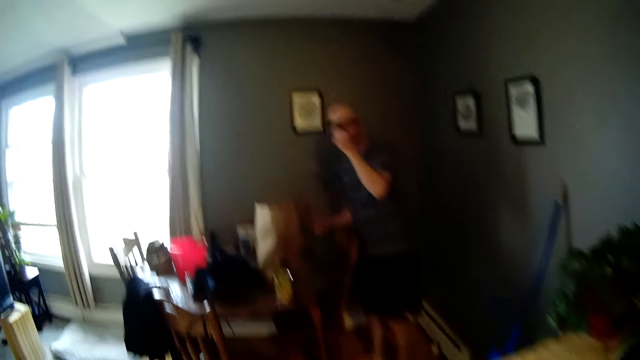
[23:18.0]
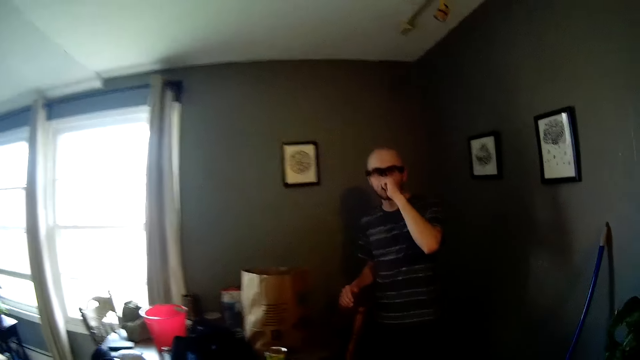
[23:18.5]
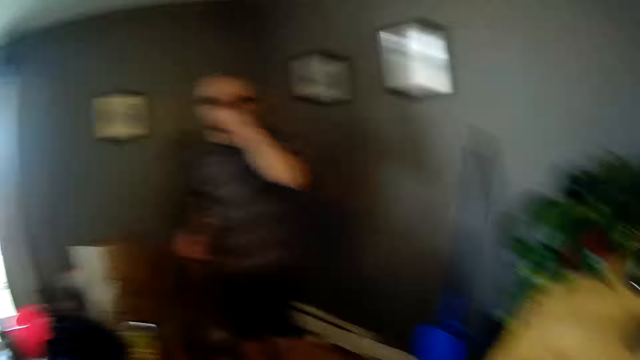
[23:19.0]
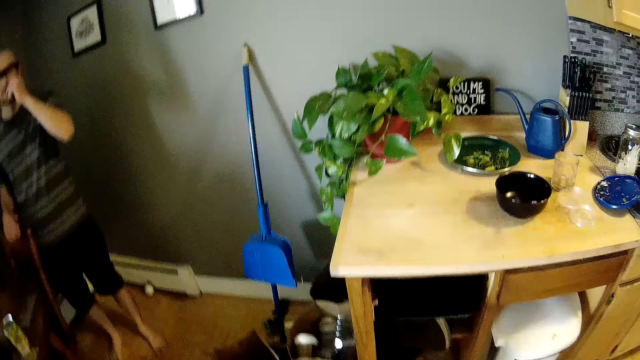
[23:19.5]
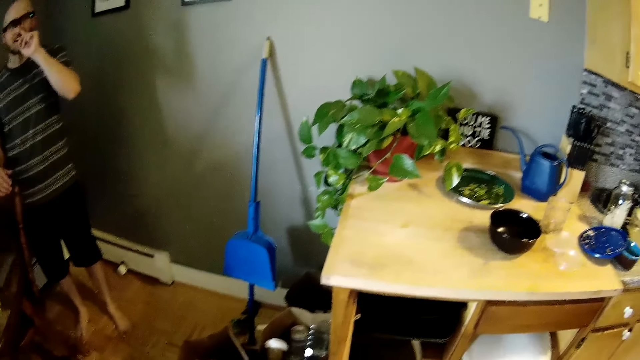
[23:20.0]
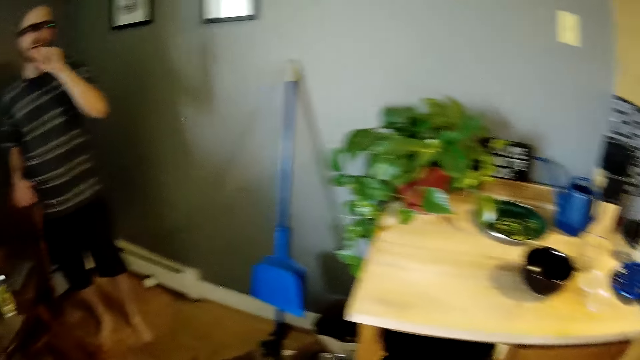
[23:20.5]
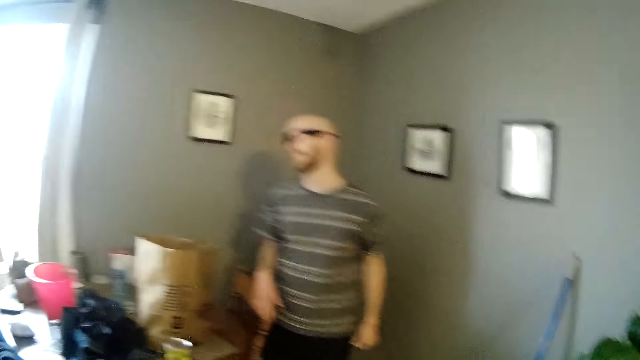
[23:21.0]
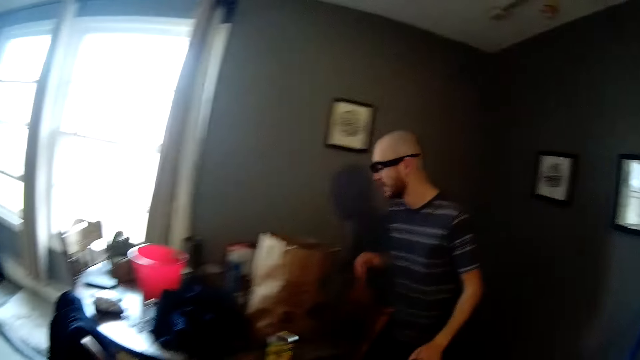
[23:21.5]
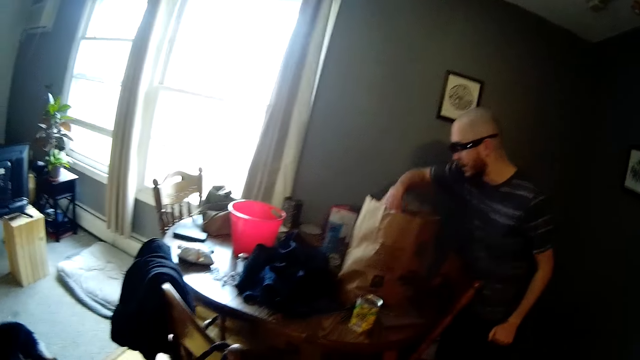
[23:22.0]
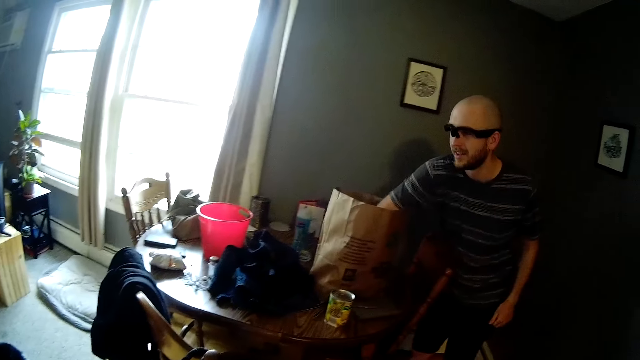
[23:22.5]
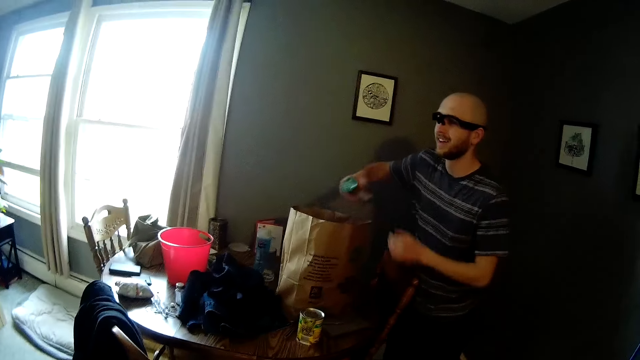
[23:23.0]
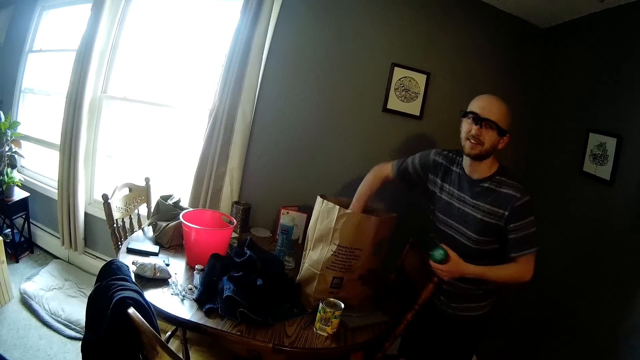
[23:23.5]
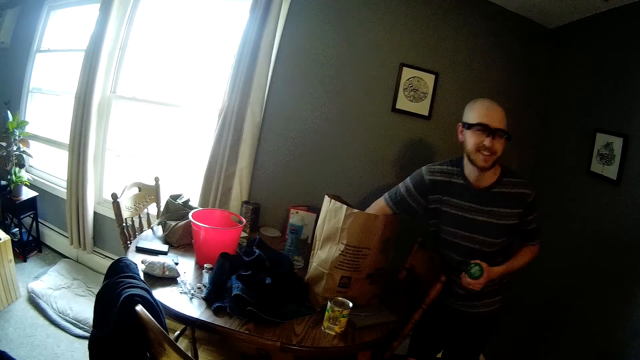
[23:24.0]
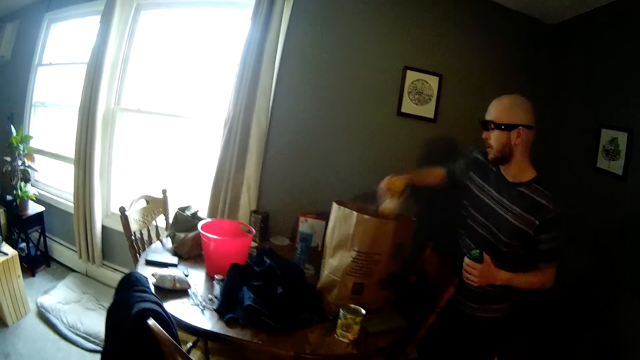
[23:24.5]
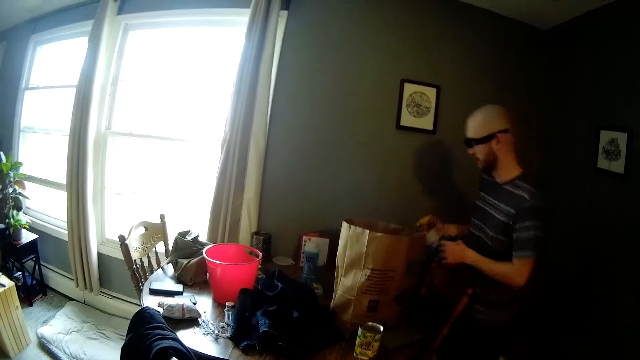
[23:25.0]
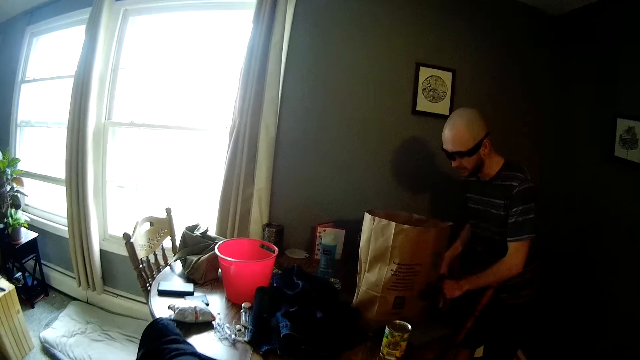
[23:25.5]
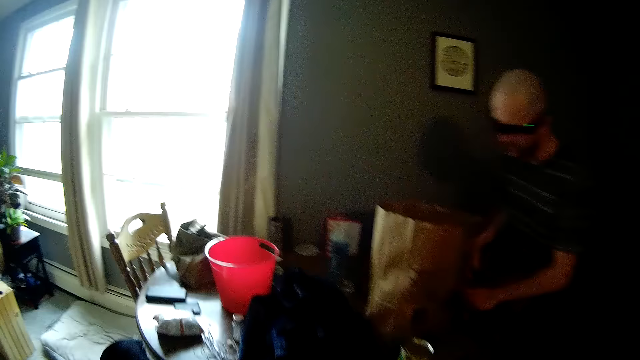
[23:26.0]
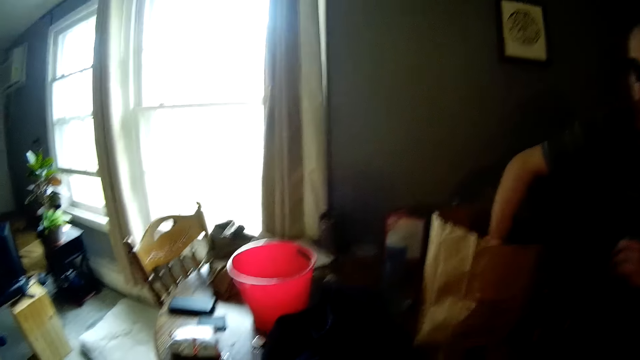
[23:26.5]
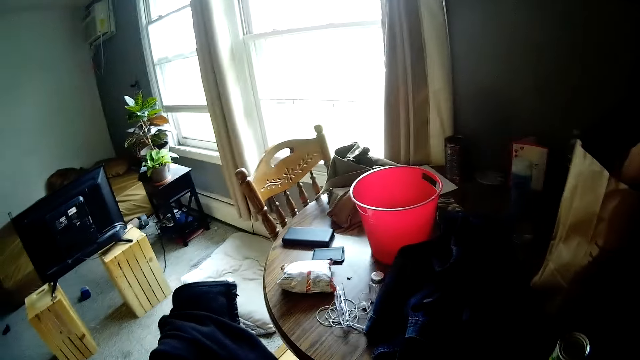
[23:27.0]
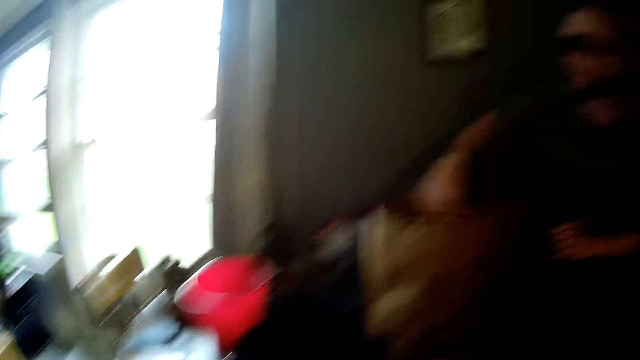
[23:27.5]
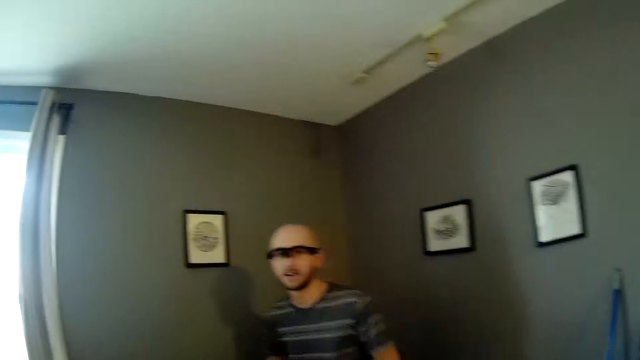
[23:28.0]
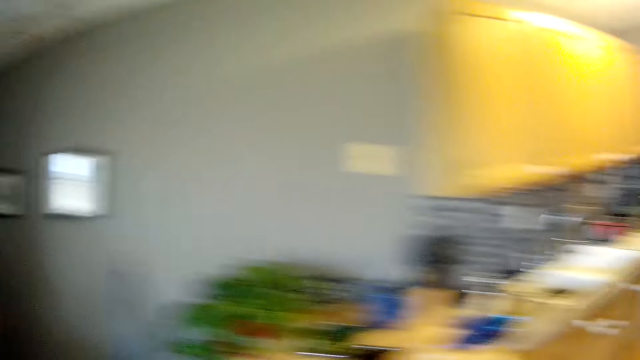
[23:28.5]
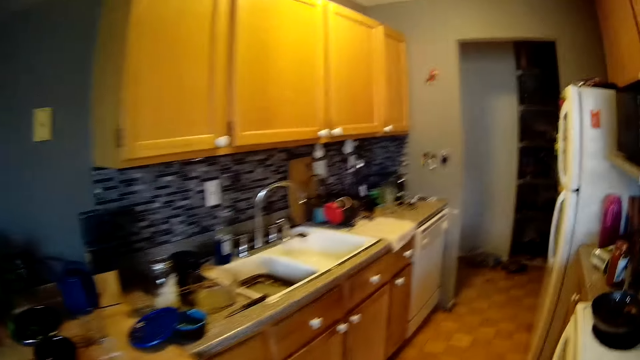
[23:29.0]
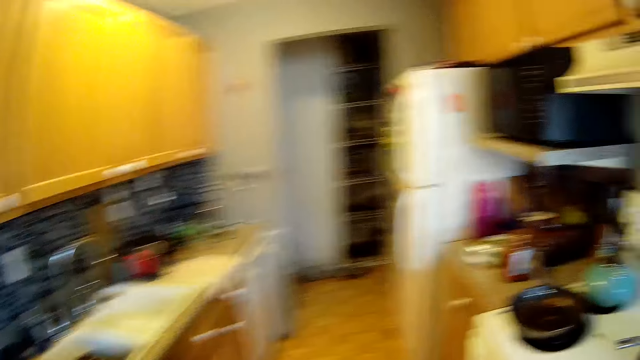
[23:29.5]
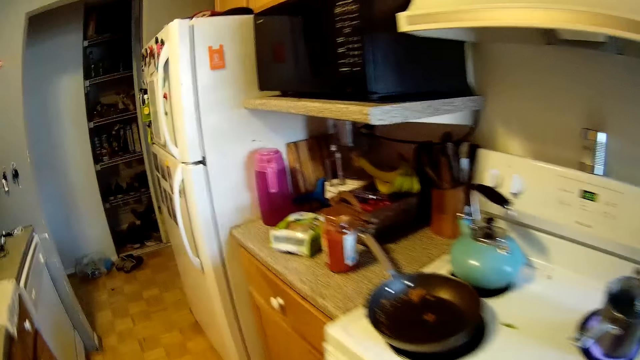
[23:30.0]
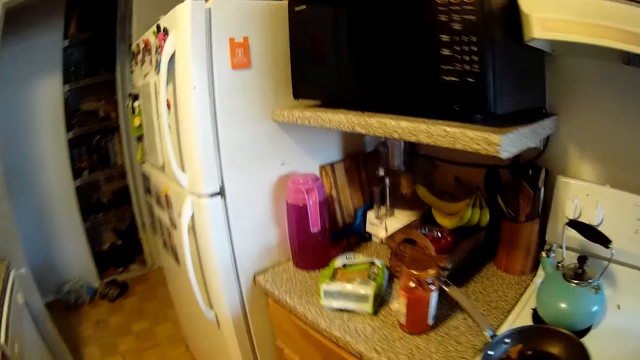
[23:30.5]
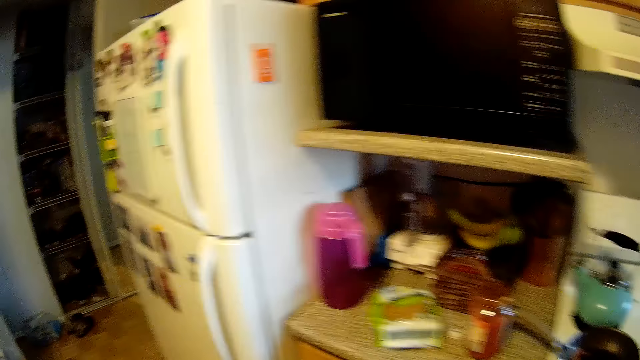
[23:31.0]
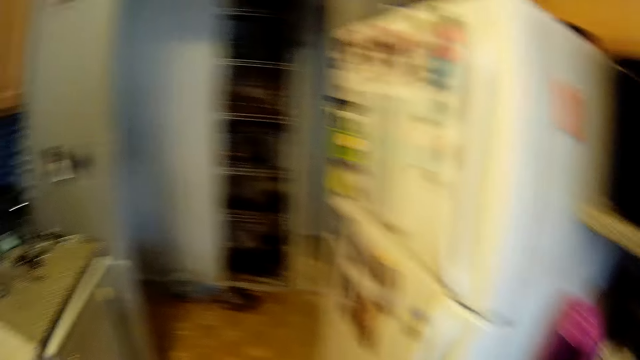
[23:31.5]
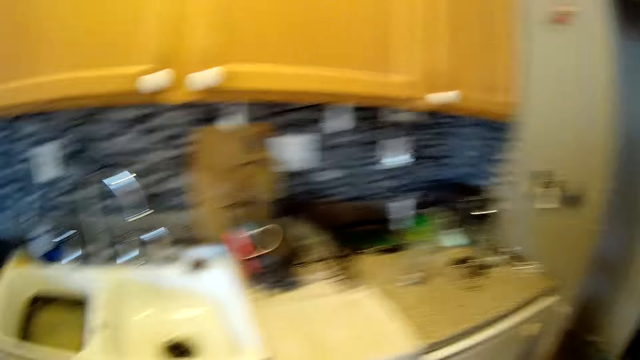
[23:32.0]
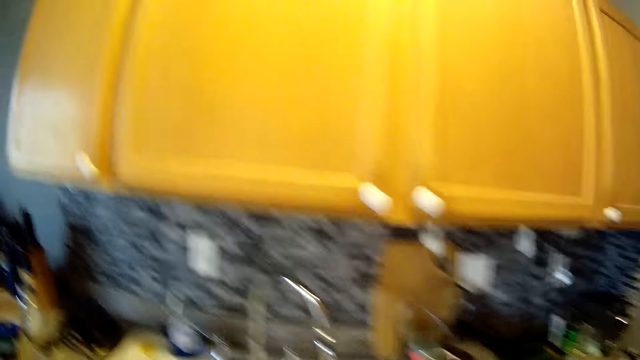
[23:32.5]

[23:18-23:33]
The camera wearer walks around the room. She talks to the man. She opens a kitchen cabinet door with her right hand. She looks down and looks up. The man takes out a bottle from a paper on a table with his right hand. The man passes the bottle to his left hand, takes out a jar from the paper bag on the table with his right hand, and drops the jar and the bottle in his hands on the table. The camera wearer moves closer to the man. The man takes out a packet of tea bags from the paper bag on the table with his right hand. The camera wearer laughs. She walks around.

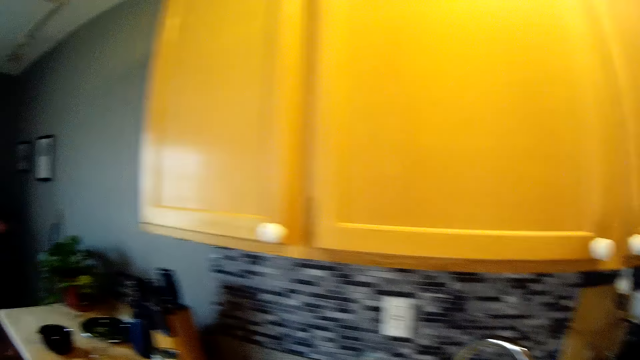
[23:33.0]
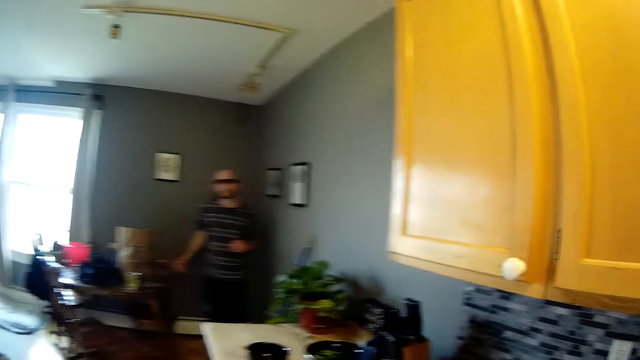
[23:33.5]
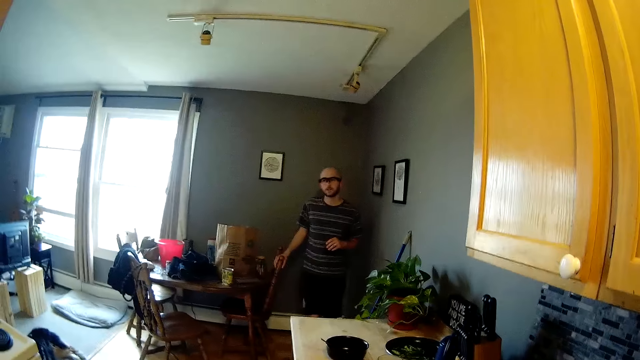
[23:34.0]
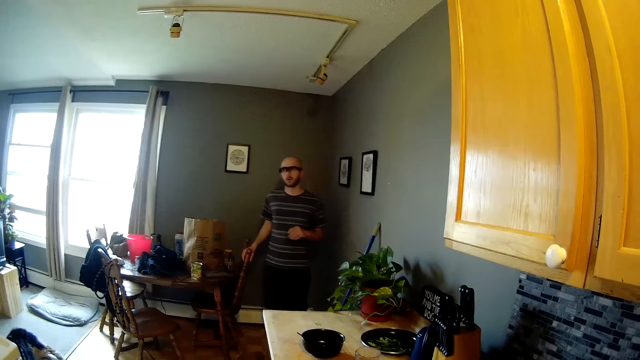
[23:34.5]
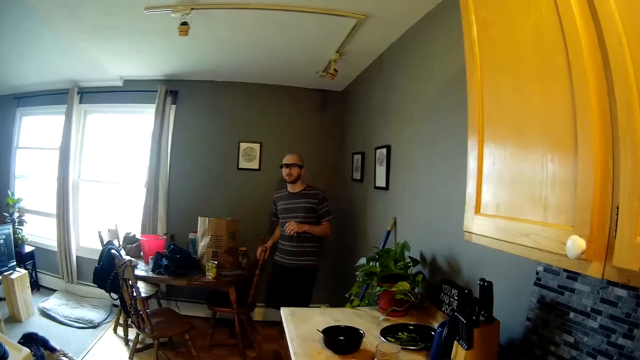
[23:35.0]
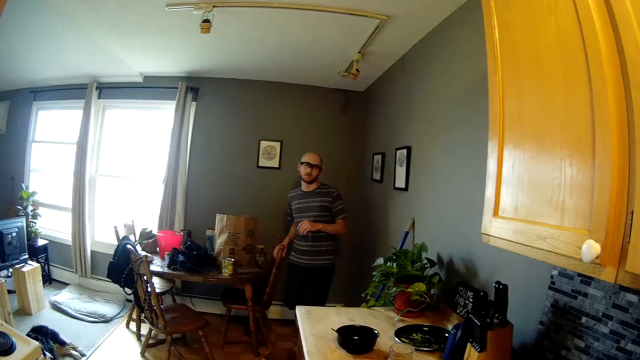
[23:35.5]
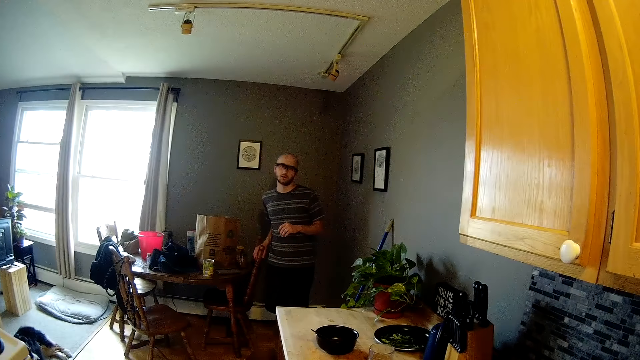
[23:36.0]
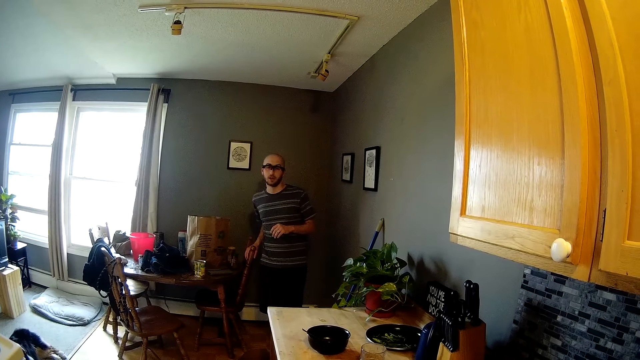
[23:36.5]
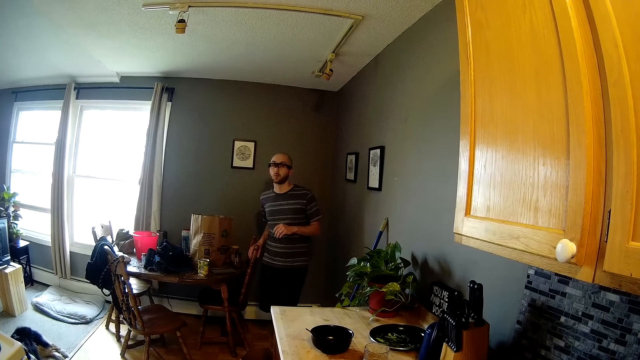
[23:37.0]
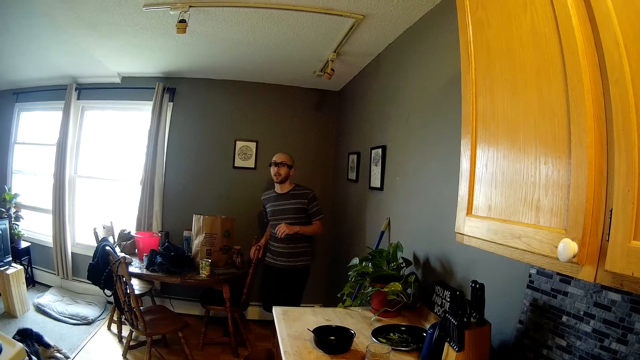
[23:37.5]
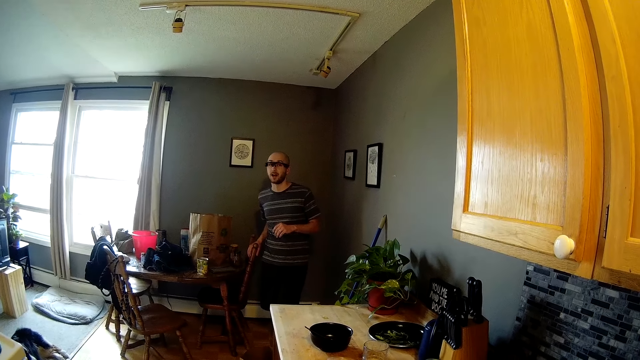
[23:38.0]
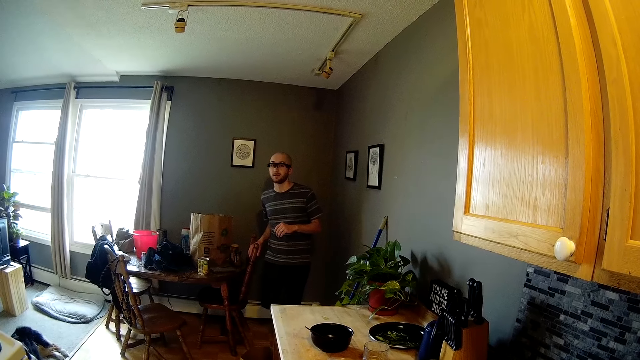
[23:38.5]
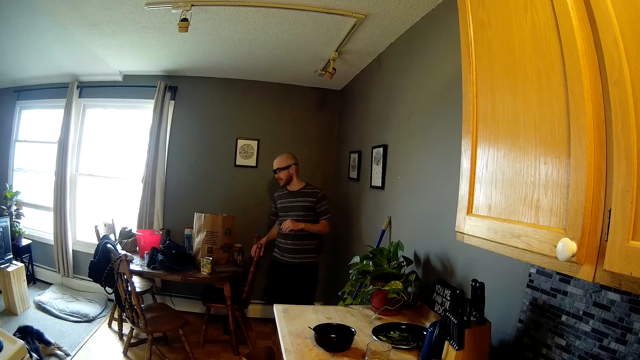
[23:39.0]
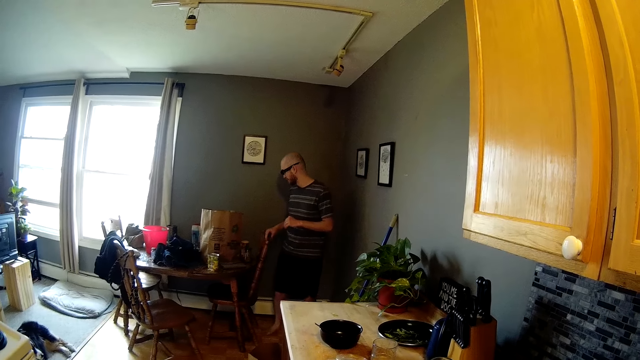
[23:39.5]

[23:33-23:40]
The camera wearer stands still.
